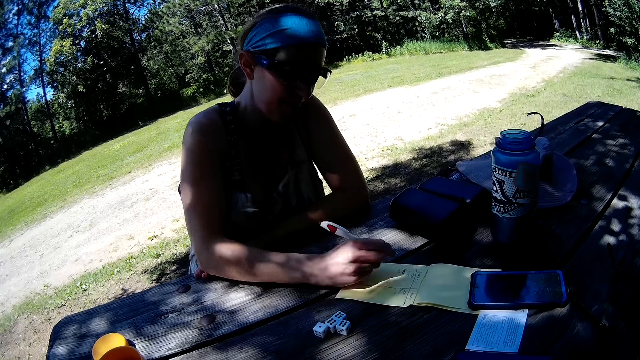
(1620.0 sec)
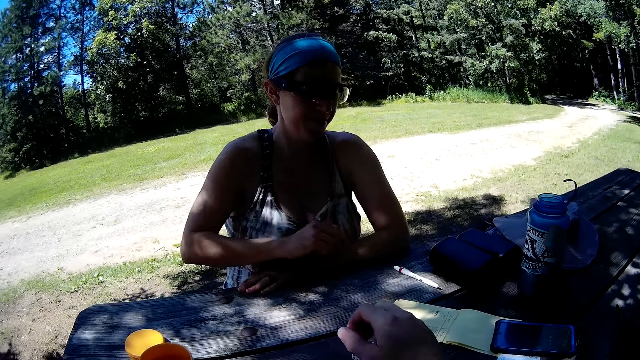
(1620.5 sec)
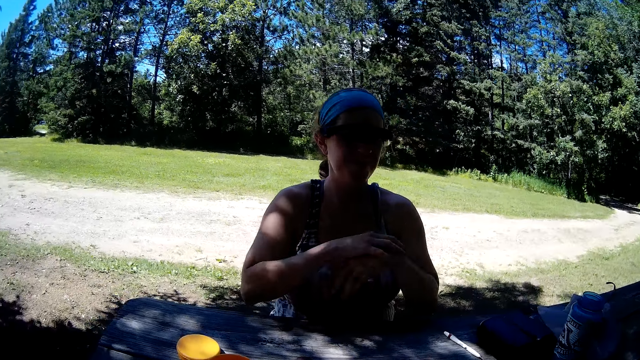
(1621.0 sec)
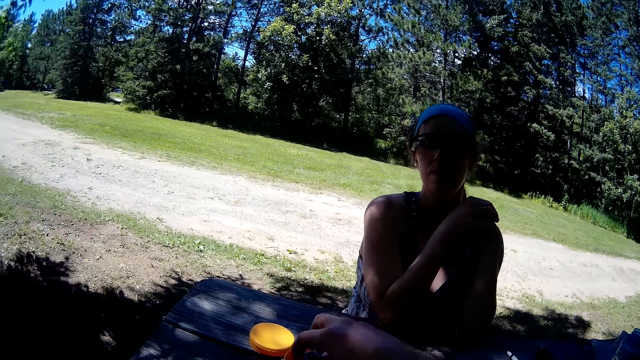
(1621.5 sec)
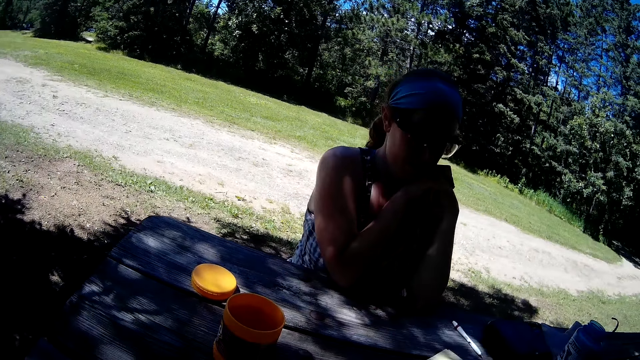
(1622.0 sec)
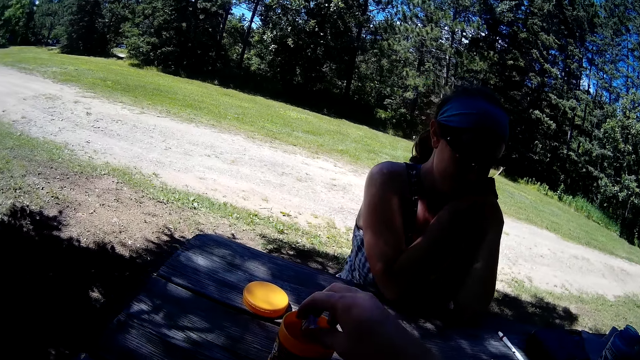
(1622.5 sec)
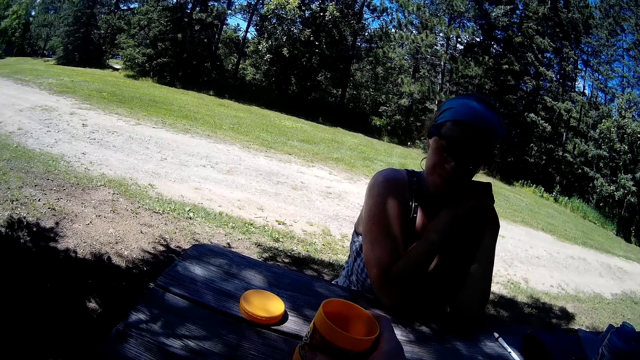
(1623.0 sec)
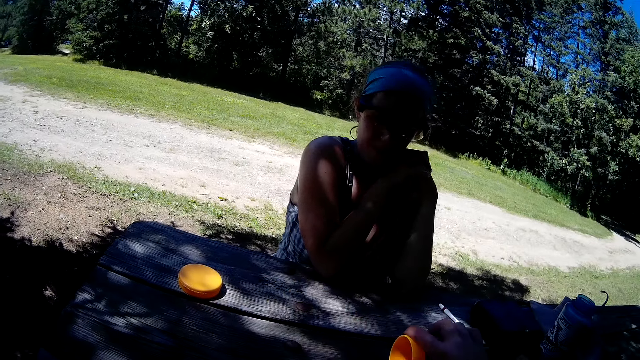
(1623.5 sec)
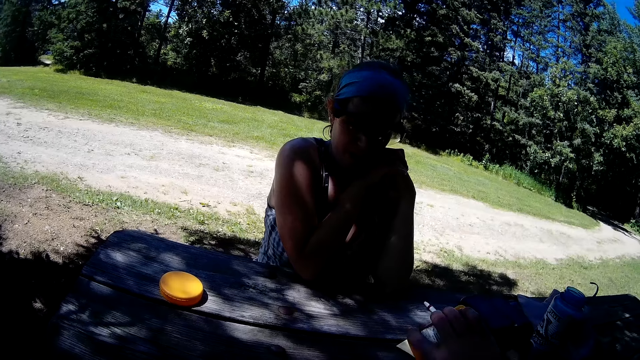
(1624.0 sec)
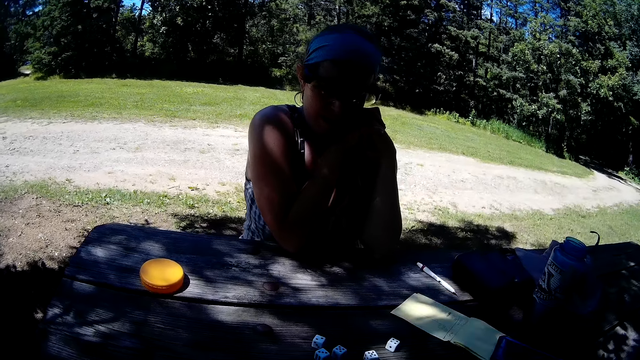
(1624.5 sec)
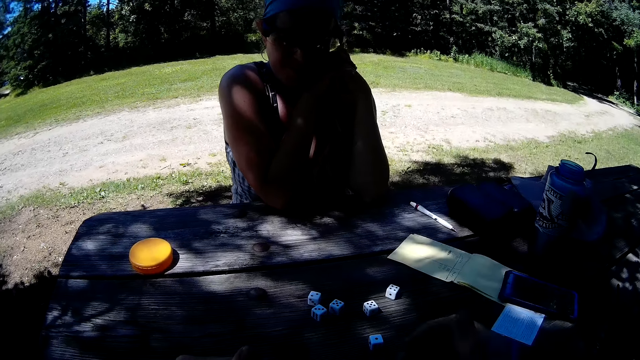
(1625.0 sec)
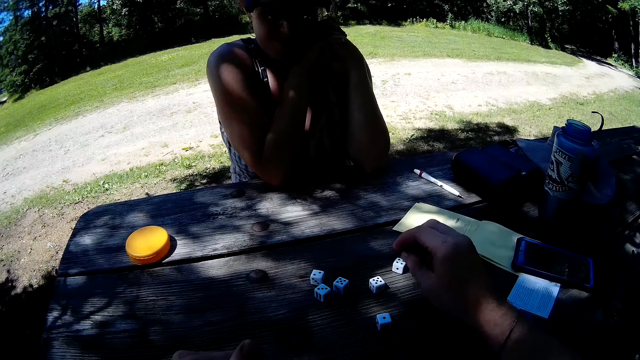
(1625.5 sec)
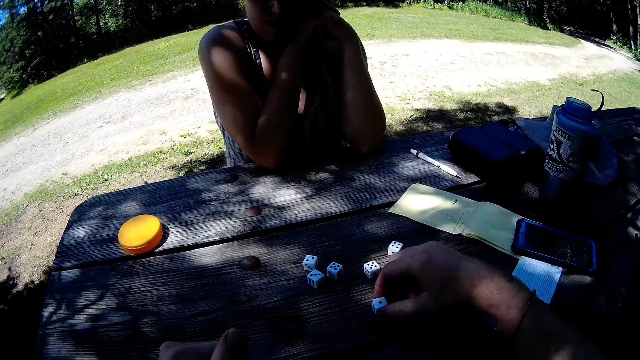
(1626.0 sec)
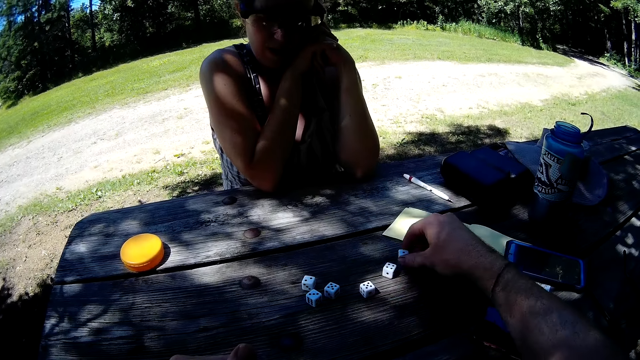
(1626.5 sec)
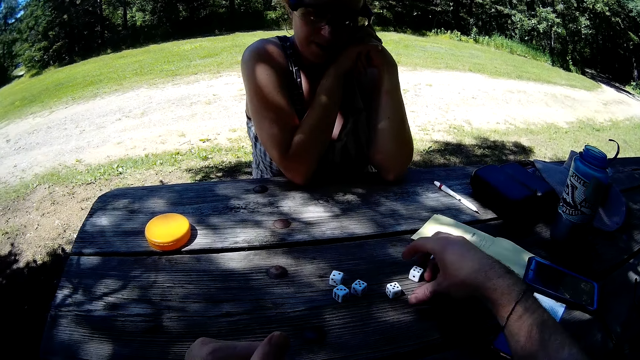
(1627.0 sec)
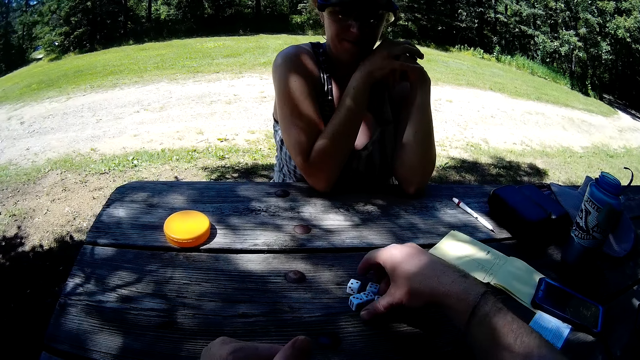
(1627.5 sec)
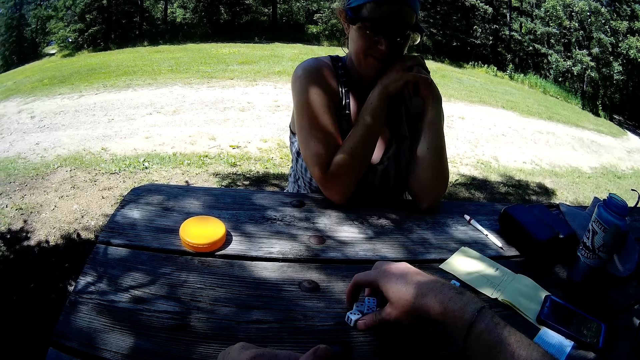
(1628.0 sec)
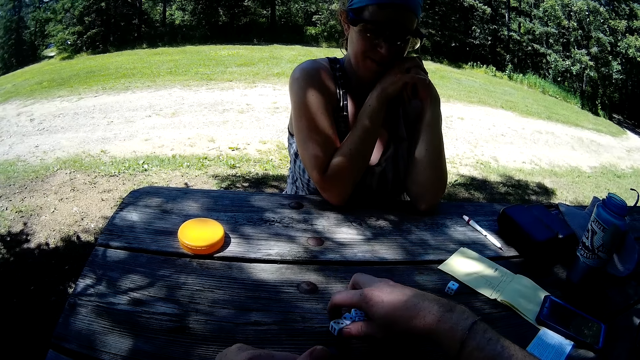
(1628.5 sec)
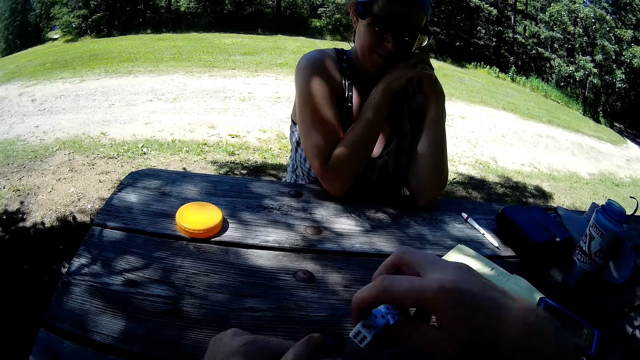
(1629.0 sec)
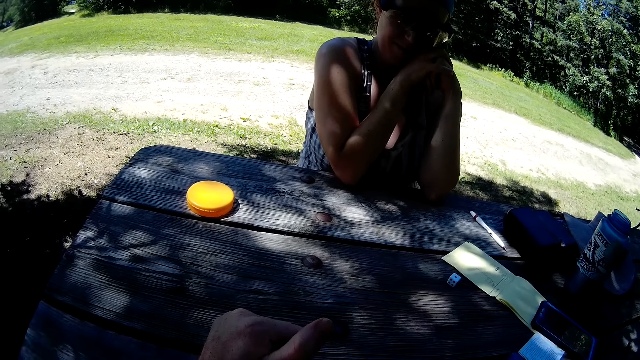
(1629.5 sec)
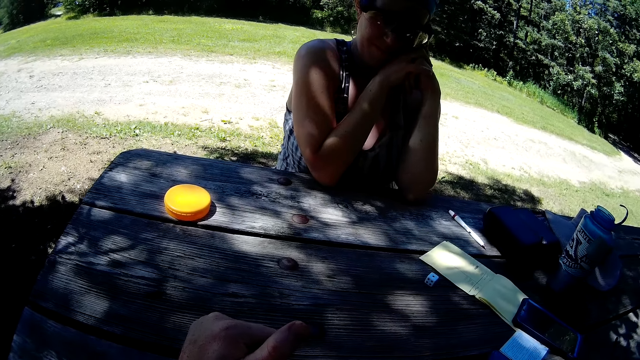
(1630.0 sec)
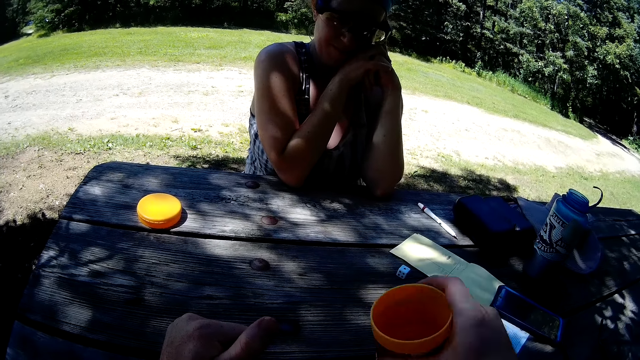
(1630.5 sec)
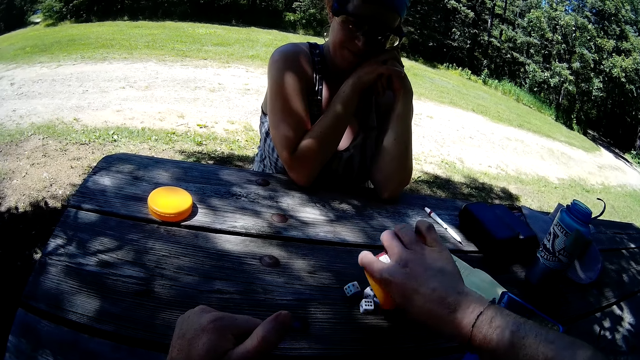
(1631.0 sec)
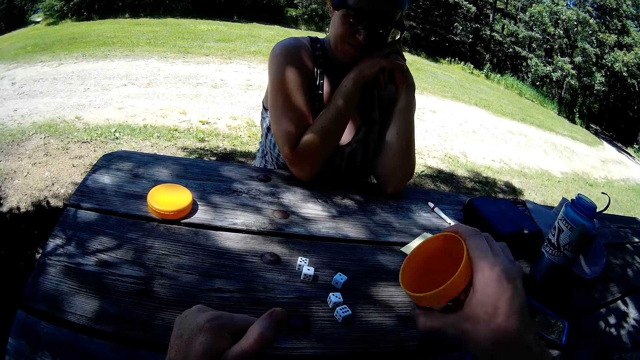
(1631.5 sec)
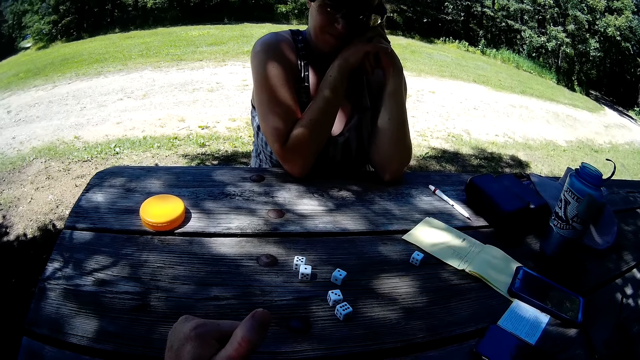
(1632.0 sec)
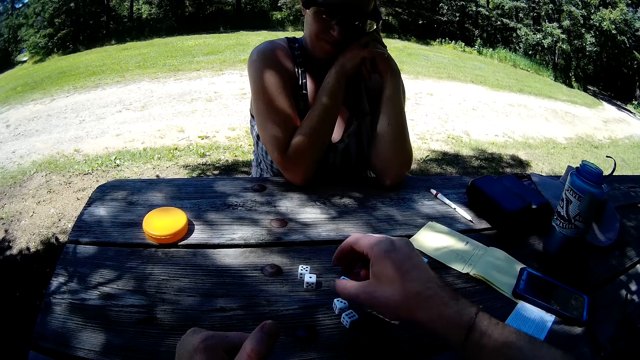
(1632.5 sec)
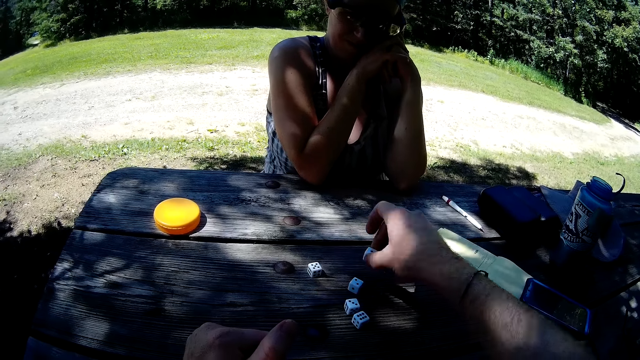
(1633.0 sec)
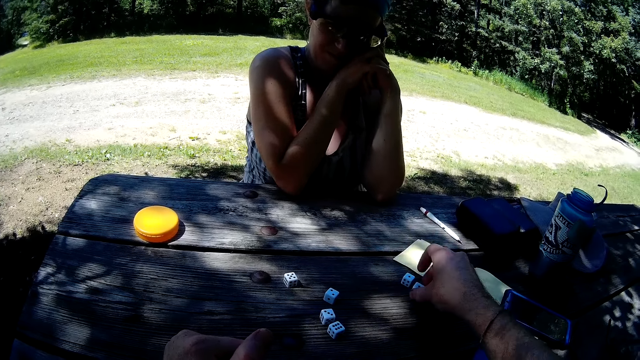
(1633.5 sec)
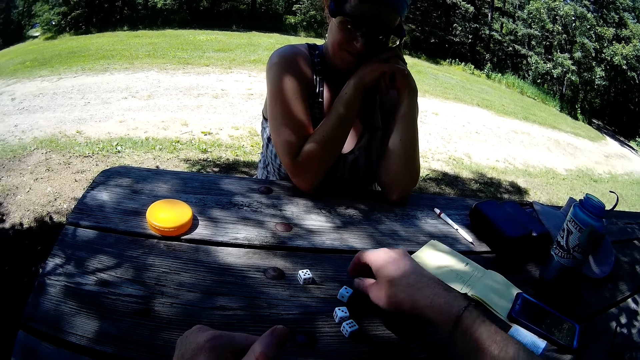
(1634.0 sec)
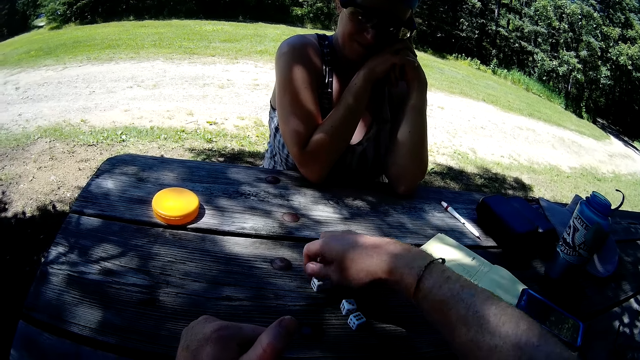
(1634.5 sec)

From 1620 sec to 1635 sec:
A woman drops the pen on the table. The camera wearer puts the dice into the container on the table. They carry the container from the table and shake the container with the dice. They pour the dice from the container on the table. They move a die to the right side of the table and bring together the dice. They put the remaining dice into the container. They hold the dice. They shake the dice in the container. They pour the dice from the container on the table. They place the container on the table. They carry another die to the right side of the table and bring together the dice.

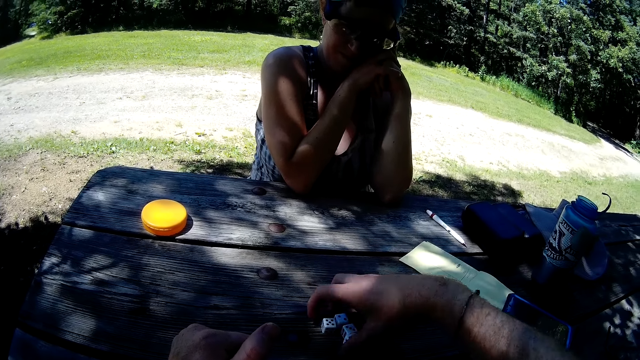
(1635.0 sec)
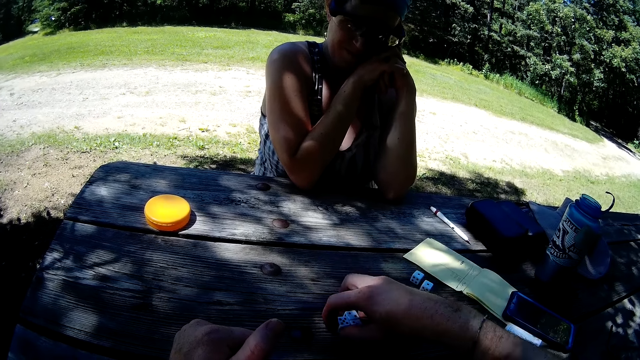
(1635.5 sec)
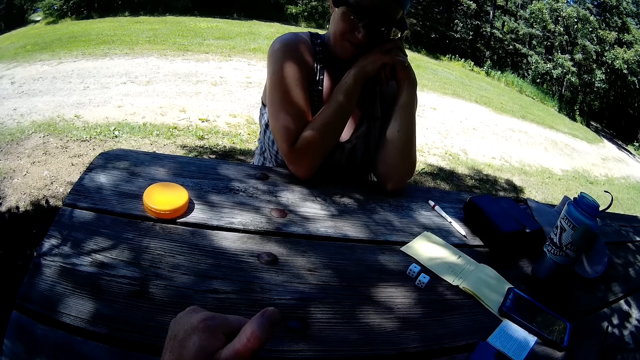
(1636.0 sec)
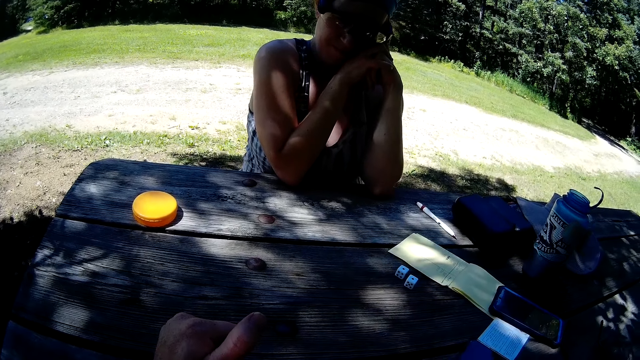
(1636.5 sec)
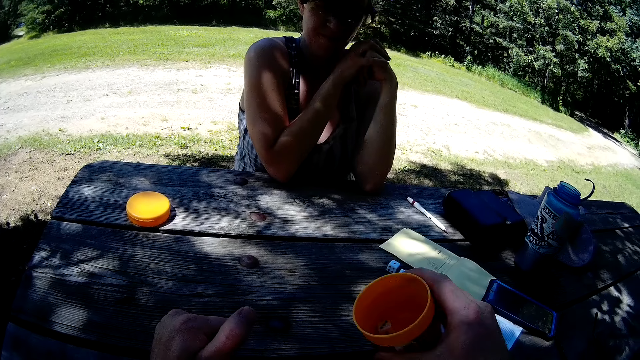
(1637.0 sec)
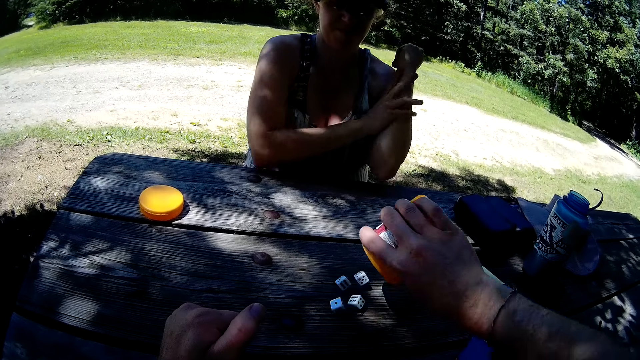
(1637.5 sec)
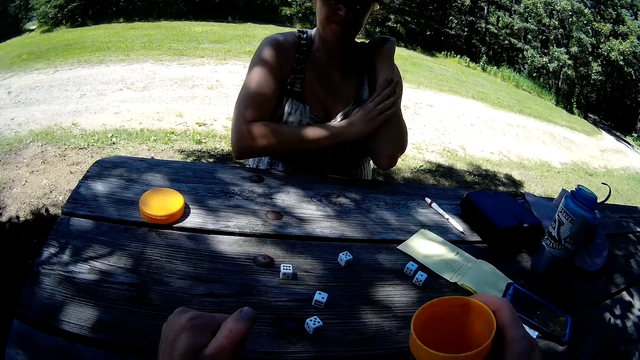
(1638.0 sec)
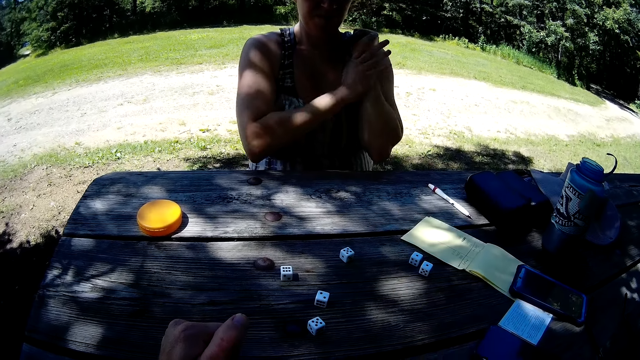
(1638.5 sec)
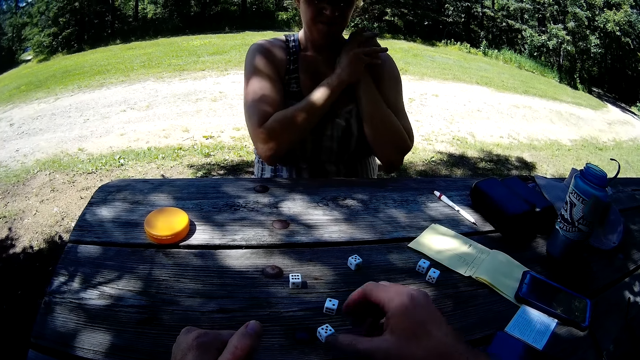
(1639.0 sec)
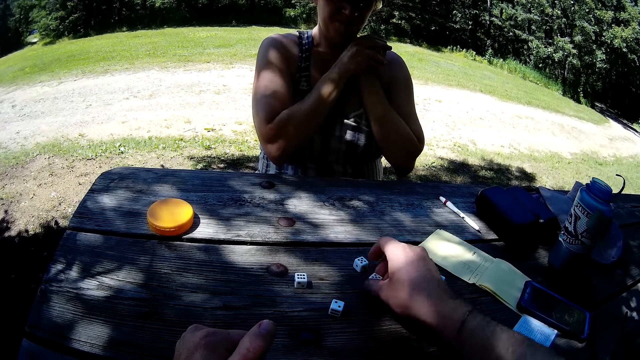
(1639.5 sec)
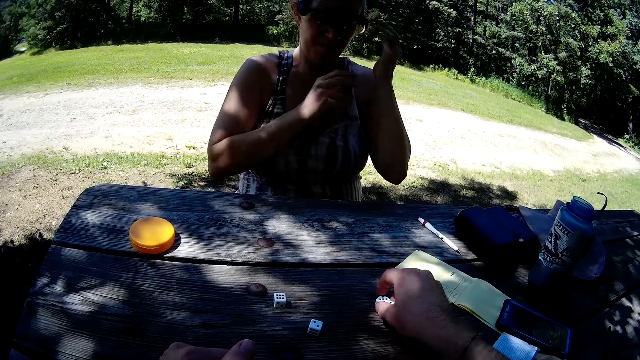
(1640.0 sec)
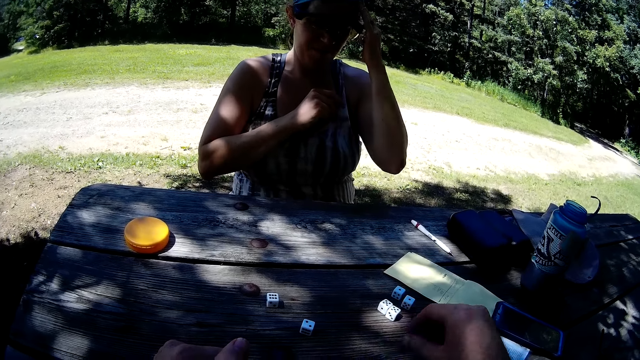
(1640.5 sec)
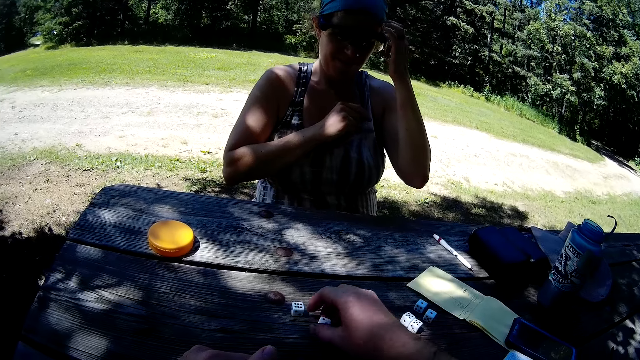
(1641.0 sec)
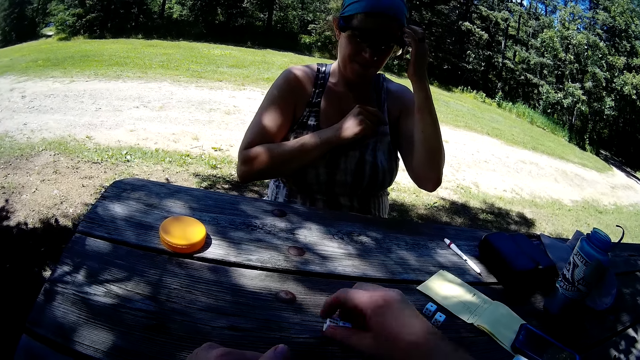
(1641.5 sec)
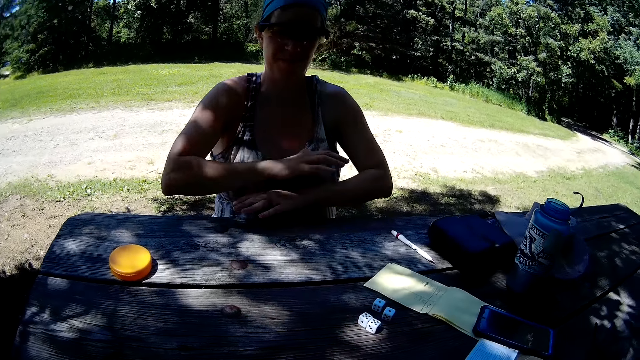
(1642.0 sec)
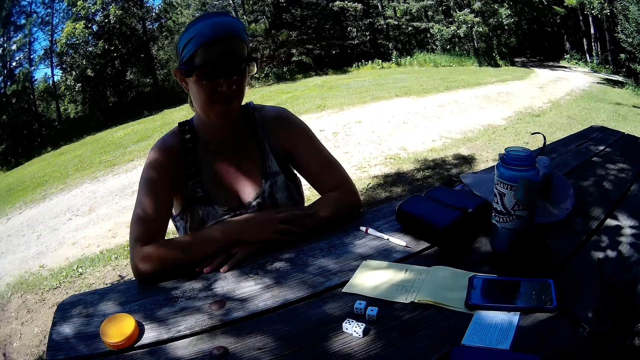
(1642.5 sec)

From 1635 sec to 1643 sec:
The camera wearer puts the remaining dice into the container. They gather the remaining dice on the table. They put the remaining dice into the container. They shake the container with the dice. They pour the remaining dice back on the table. They place the container on the table. They pick the dice. They move two dice on the table. They put the remaining two dice into the container.
